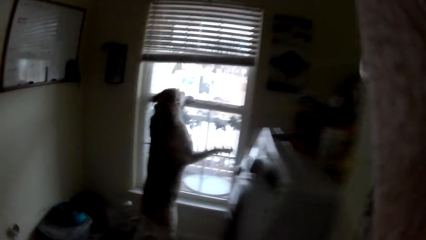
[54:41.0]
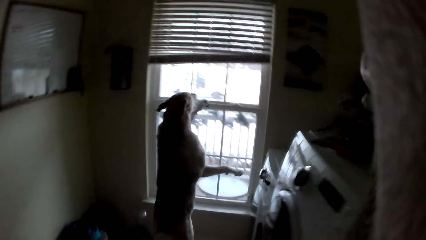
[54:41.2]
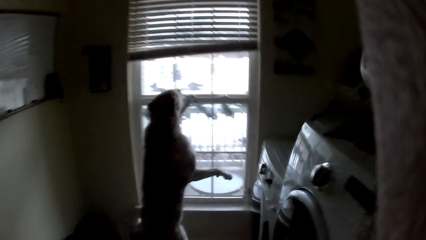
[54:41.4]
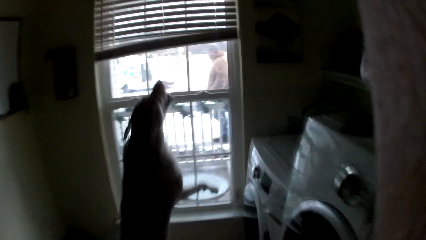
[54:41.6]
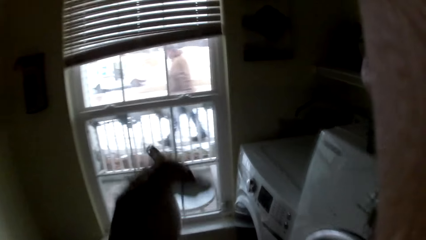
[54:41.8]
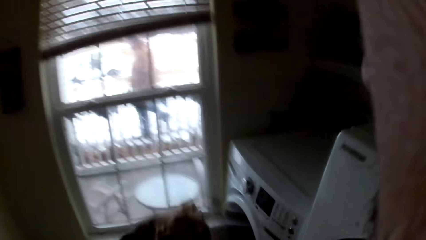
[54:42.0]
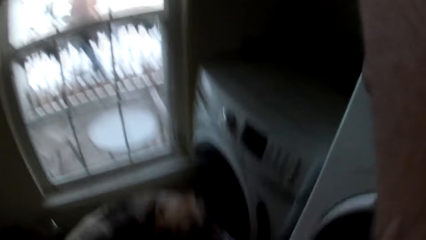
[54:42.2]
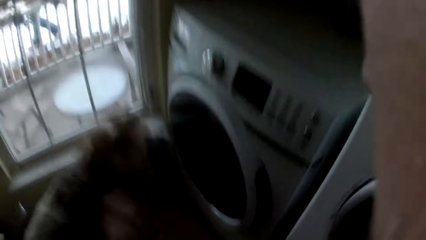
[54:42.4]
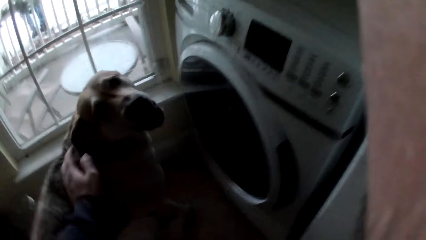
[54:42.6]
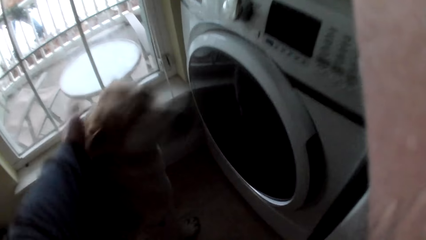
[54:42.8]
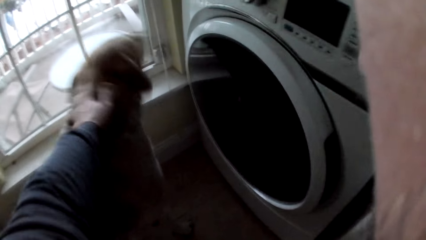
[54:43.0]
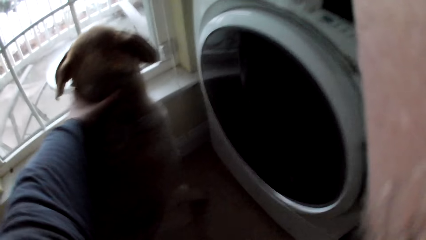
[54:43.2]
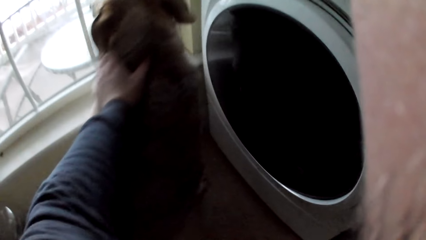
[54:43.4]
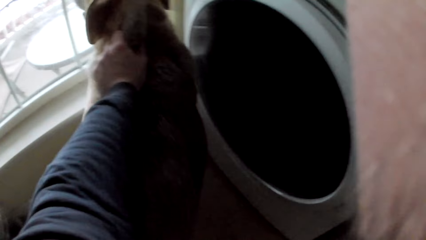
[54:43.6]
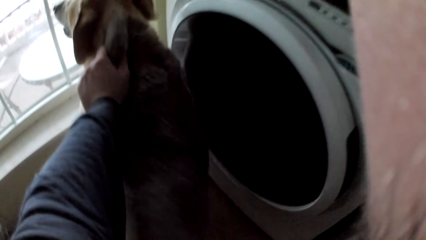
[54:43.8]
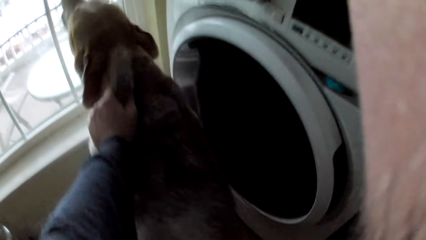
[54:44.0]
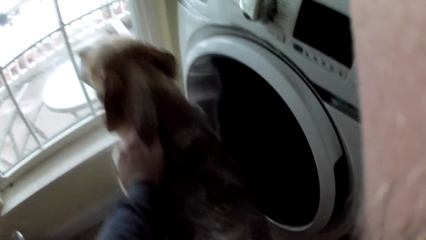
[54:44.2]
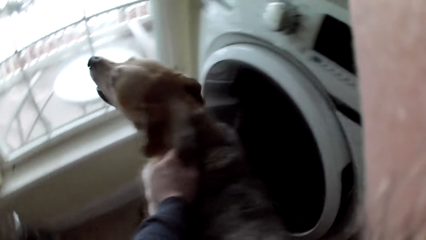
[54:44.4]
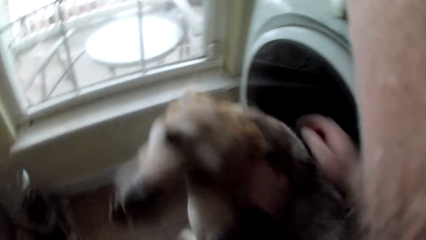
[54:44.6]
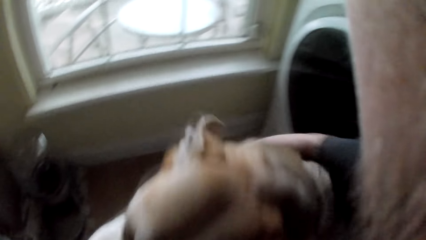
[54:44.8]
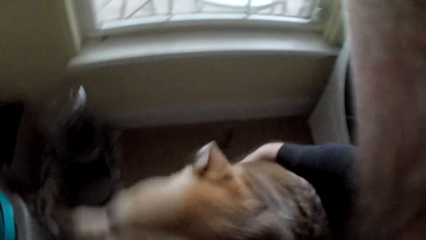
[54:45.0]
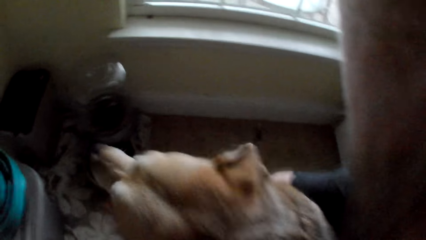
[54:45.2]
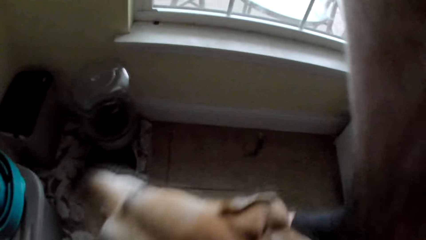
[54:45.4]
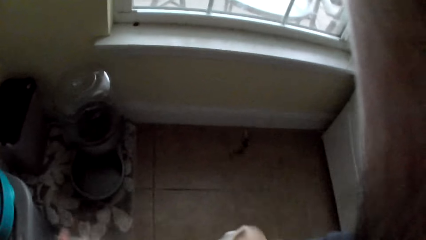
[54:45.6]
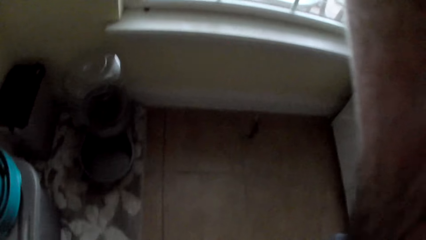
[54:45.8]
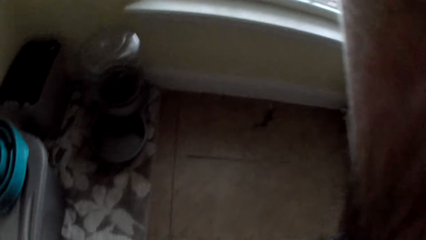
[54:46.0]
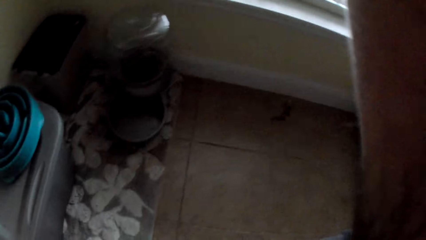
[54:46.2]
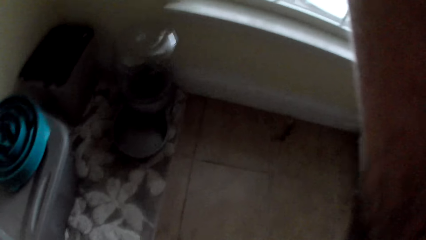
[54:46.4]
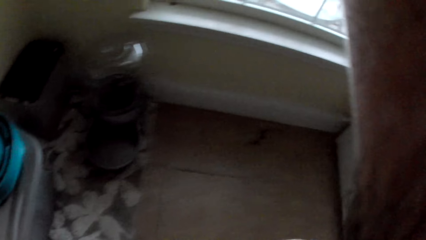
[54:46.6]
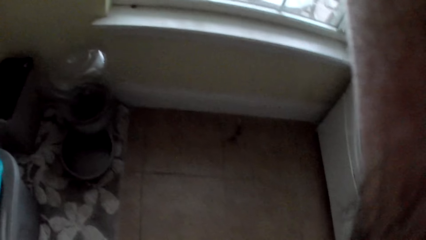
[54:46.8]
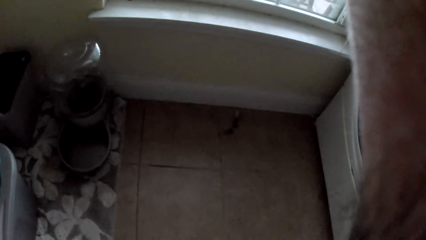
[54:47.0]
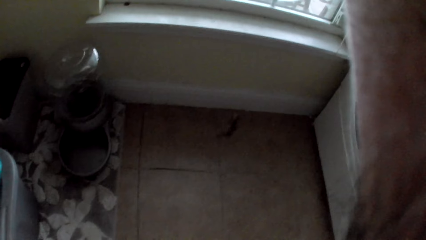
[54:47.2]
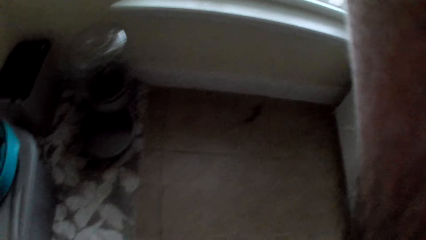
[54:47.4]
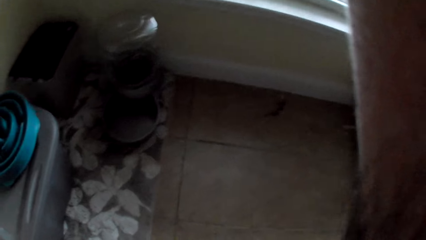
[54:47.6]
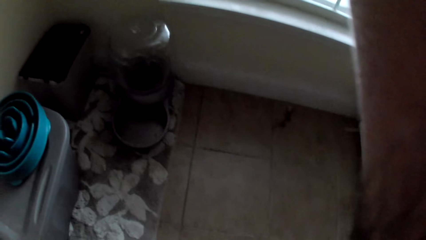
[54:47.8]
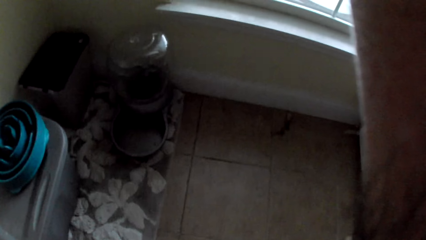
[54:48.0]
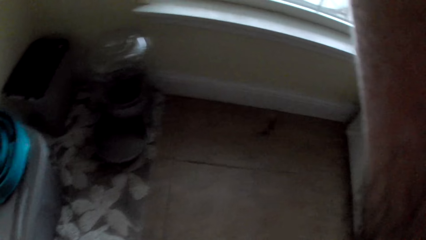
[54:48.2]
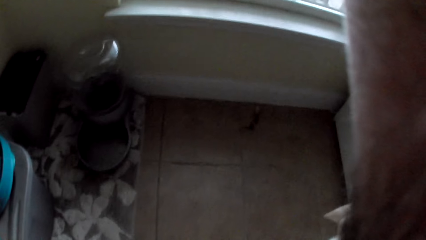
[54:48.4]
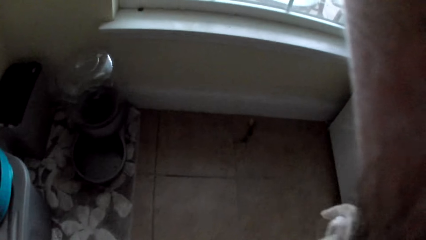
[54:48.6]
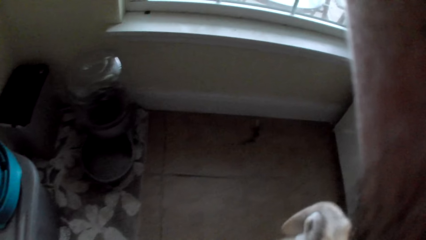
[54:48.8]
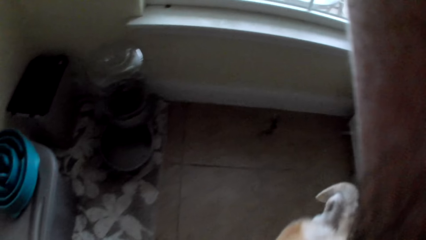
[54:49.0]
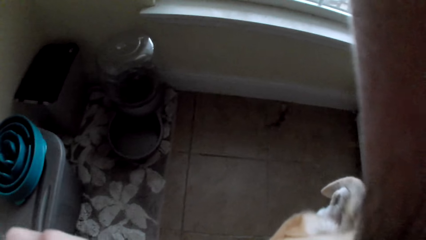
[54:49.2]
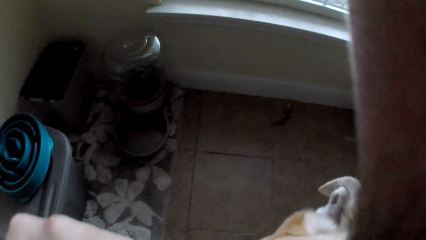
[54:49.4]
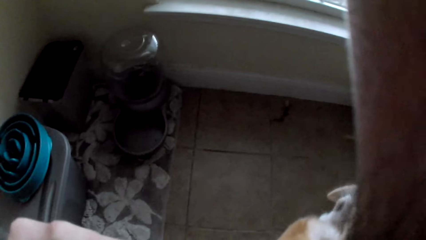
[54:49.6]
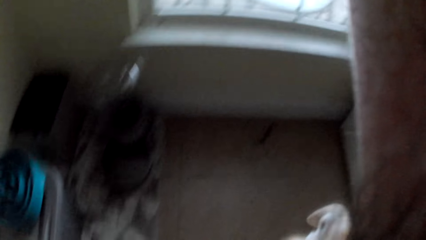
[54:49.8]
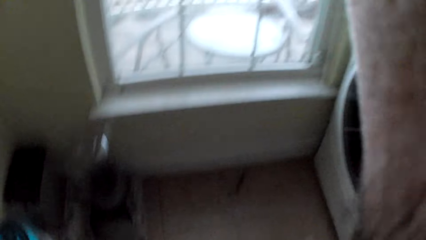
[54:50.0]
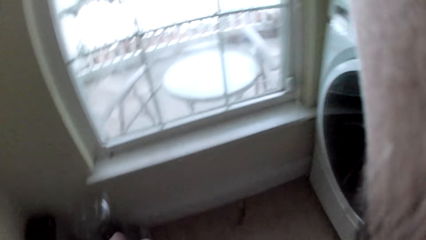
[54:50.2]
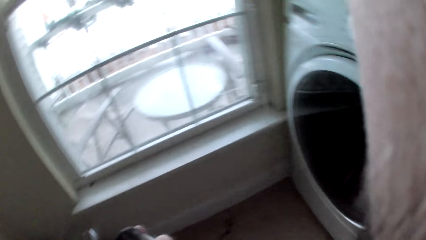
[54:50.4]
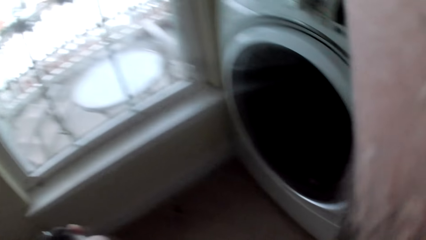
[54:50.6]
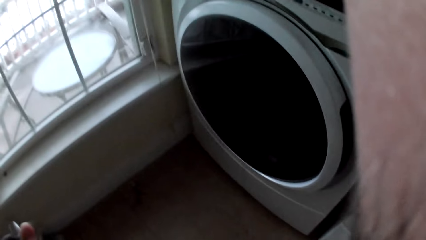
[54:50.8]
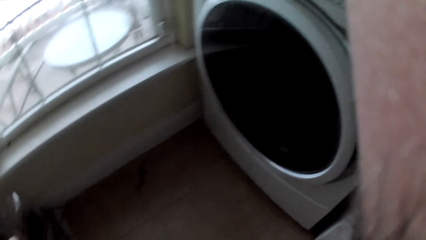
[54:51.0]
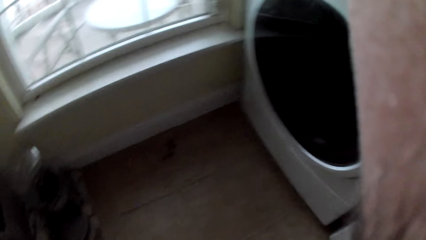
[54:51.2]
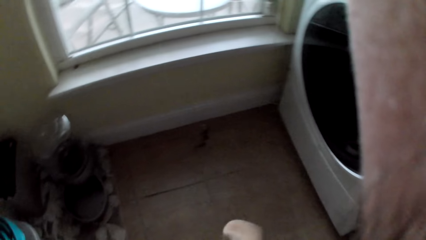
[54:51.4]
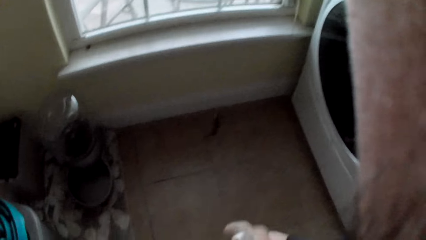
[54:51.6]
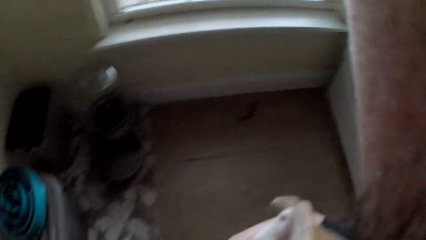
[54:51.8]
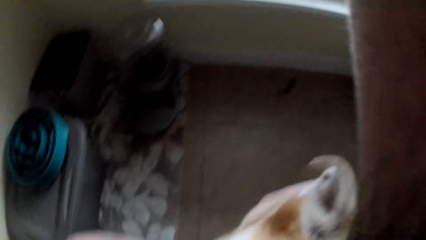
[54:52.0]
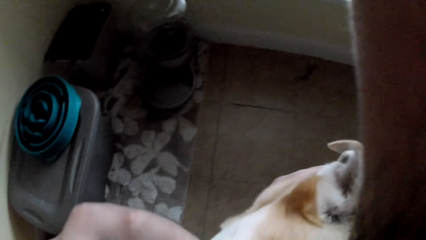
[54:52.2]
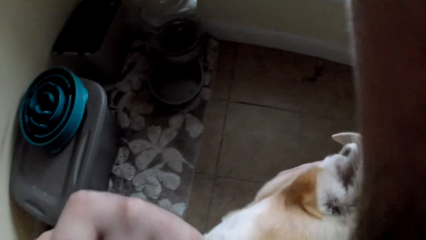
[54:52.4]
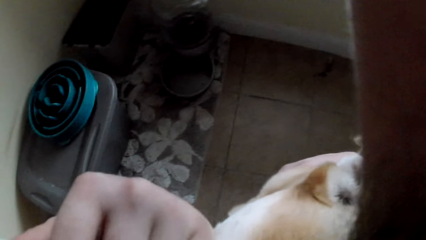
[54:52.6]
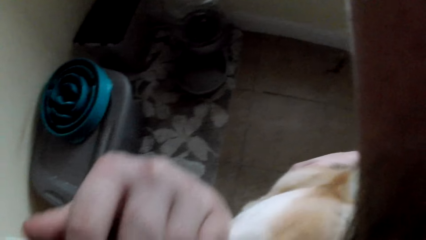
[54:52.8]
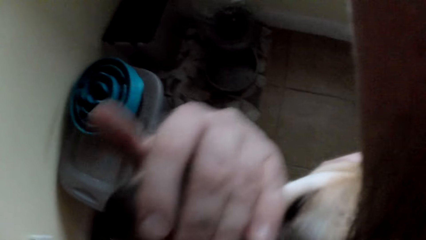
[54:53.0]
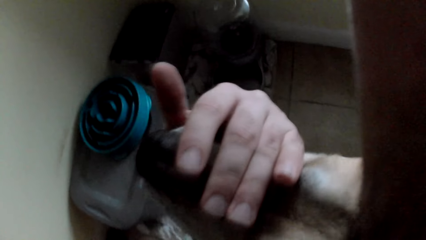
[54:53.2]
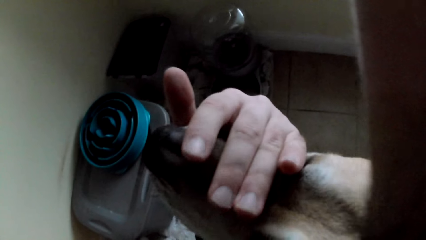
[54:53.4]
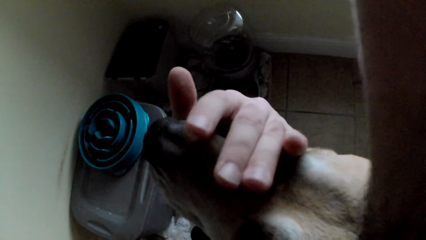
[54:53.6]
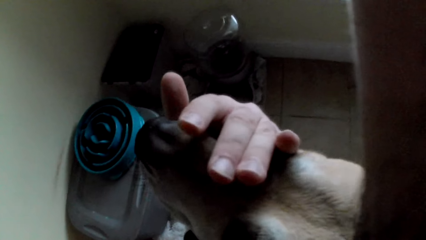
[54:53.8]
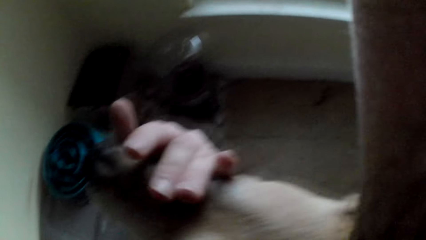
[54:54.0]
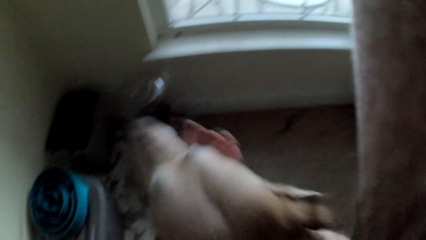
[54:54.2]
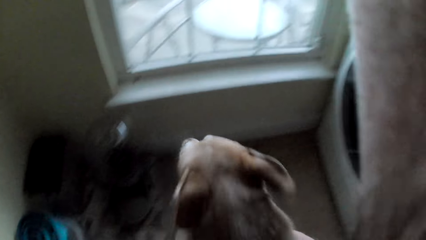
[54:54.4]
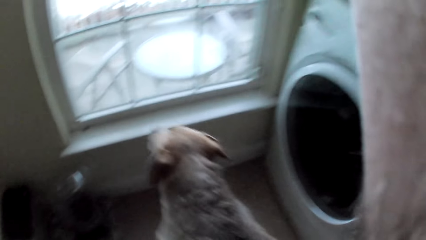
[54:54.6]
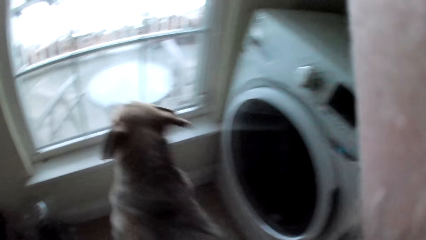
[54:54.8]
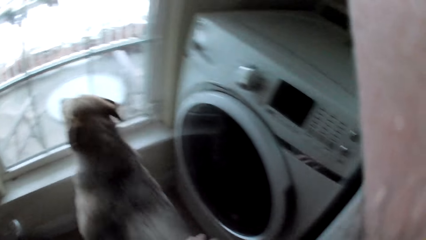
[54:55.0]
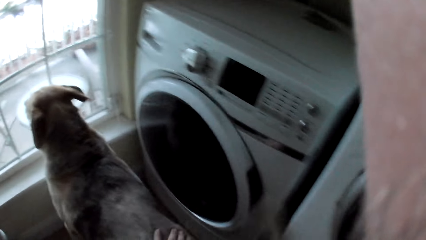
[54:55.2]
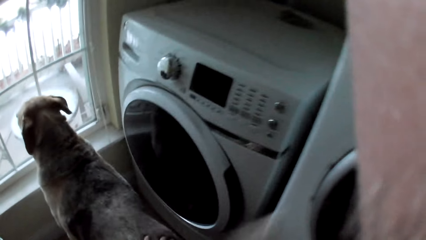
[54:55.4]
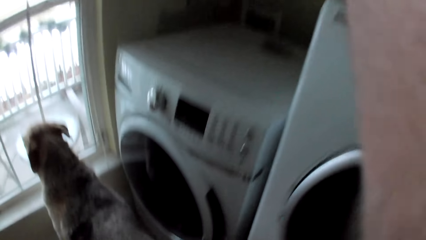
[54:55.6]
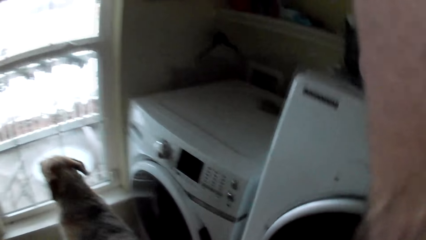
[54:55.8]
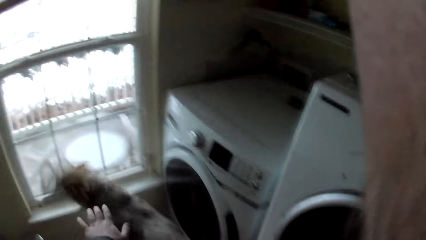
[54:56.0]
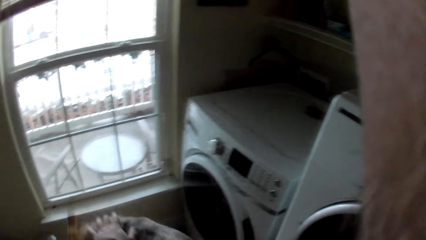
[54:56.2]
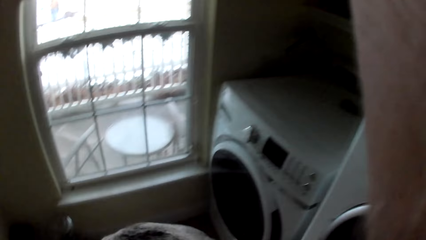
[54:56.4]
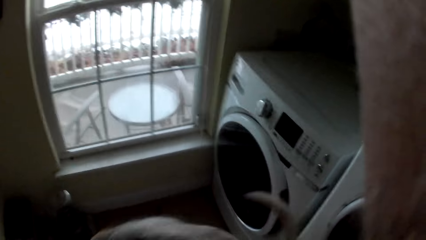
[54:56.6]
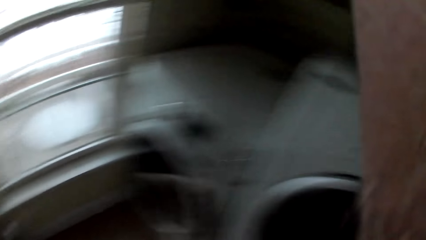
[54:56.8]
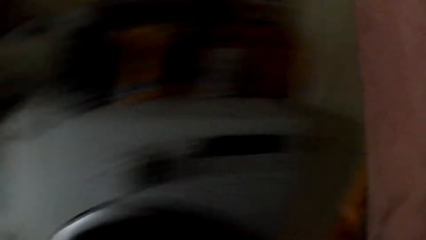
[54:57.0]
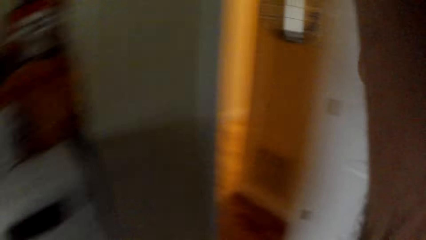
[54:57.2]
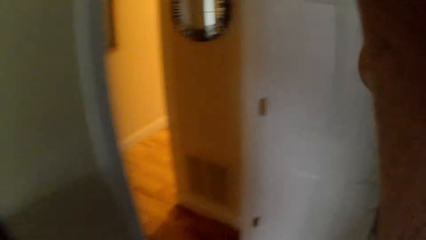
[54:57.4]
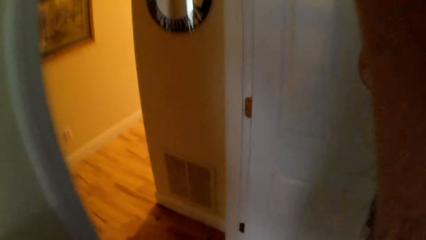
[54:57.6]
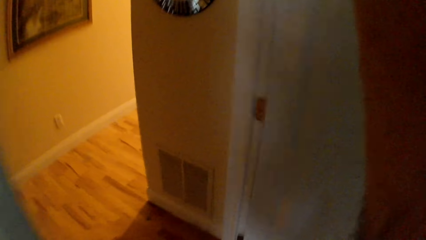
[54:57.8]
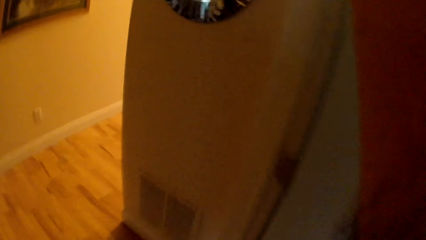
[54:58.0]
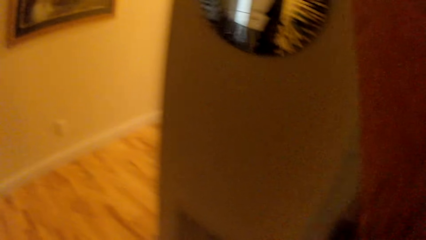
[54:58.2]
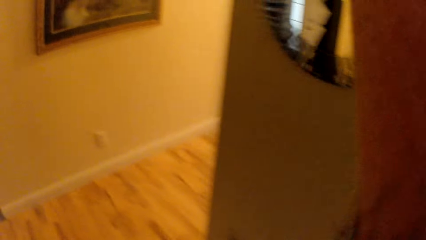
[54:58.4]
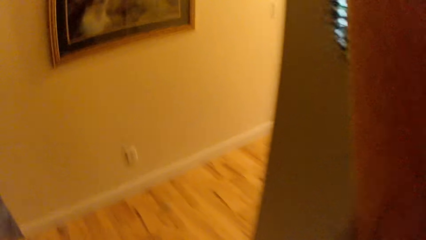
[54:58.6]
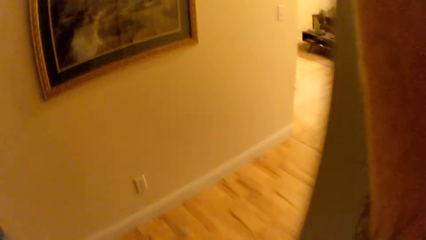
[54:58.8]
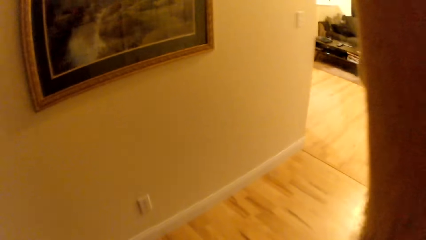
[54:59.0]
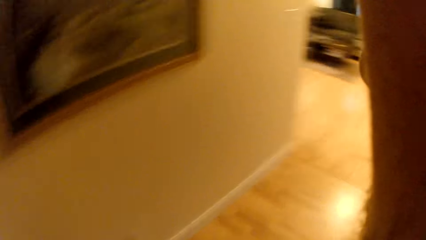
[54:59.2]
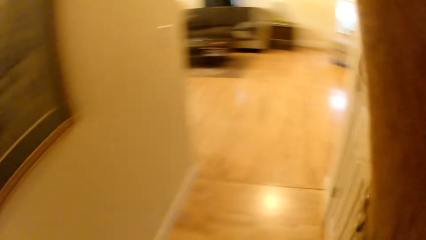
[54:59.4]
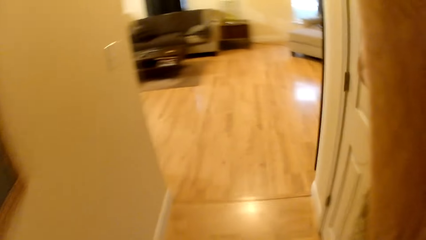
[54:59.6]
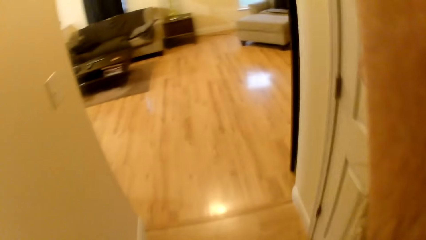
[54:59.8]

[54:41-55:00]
The camera wearer holds a dog. They calm the dog. They talk to the dog. They move around the house. They walk back to a girl.
